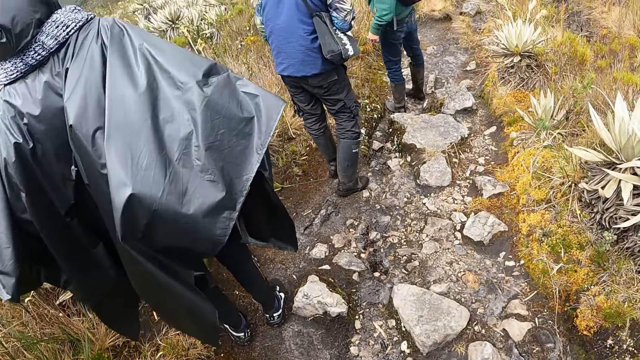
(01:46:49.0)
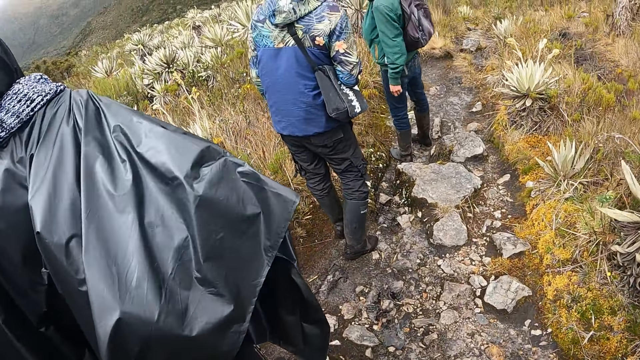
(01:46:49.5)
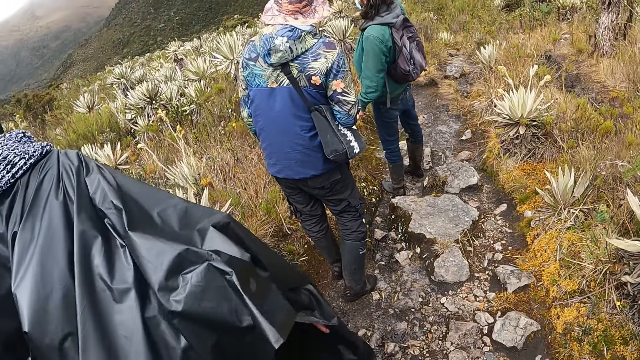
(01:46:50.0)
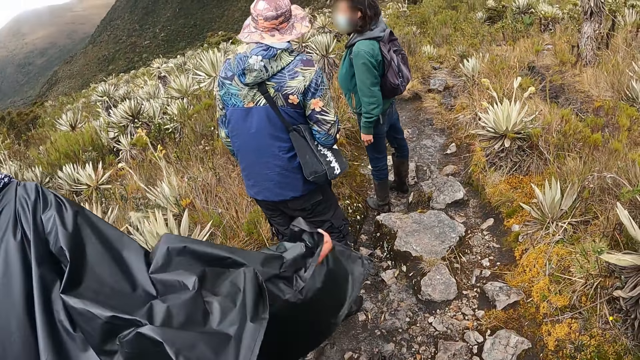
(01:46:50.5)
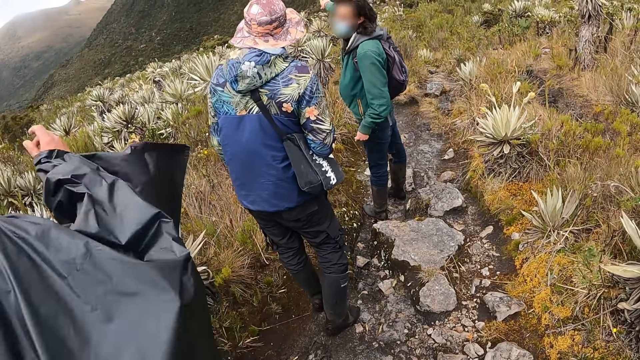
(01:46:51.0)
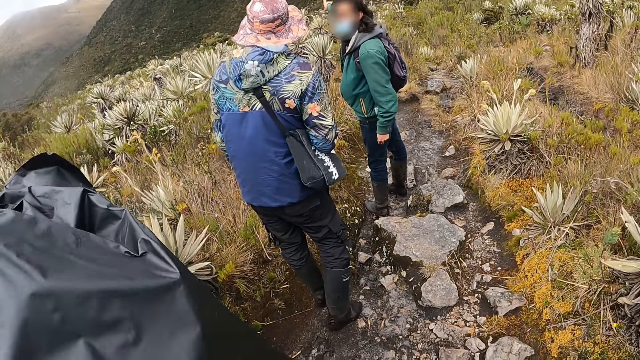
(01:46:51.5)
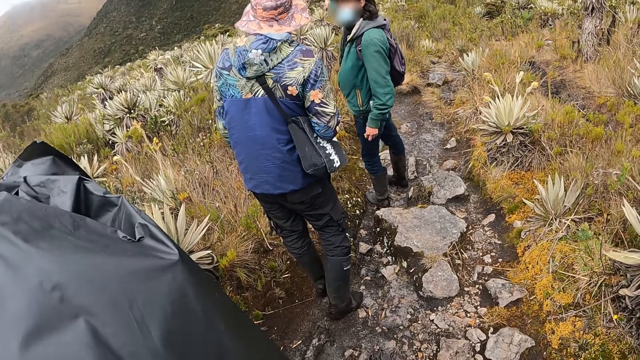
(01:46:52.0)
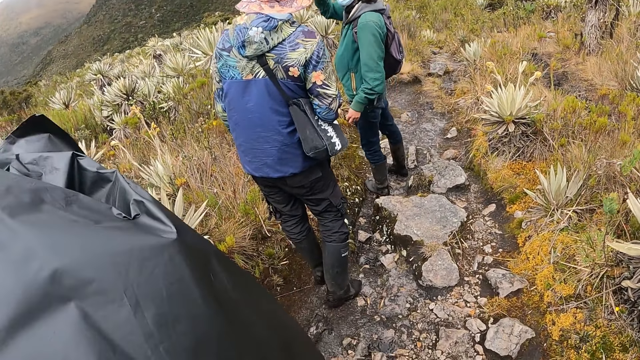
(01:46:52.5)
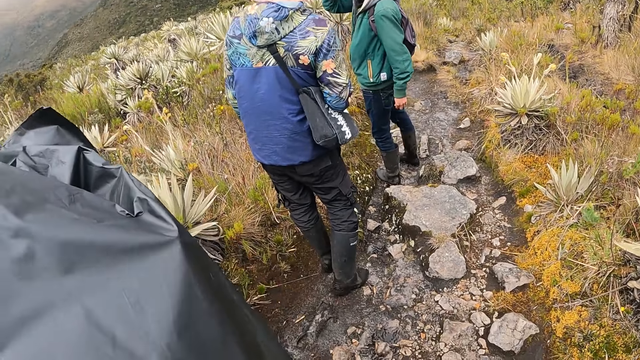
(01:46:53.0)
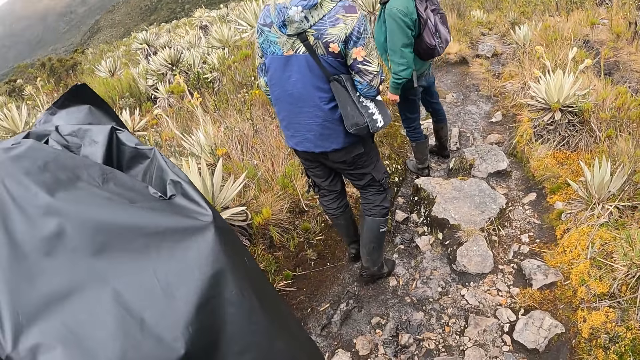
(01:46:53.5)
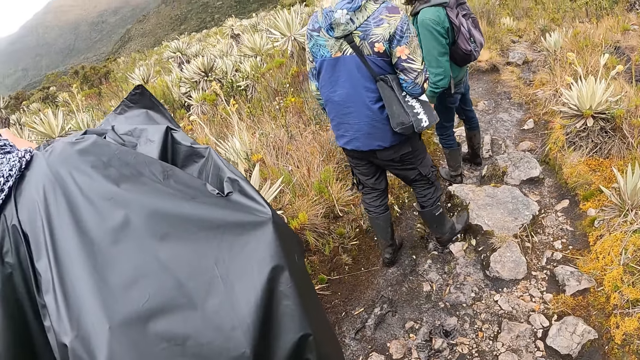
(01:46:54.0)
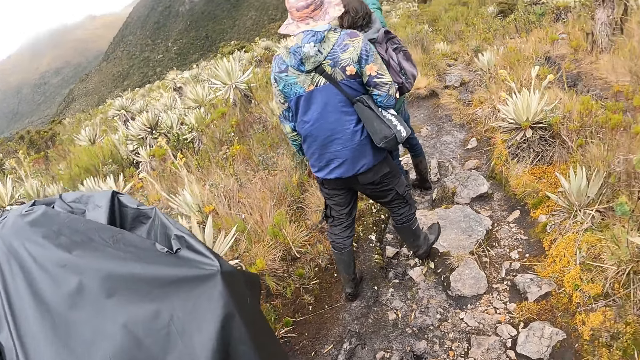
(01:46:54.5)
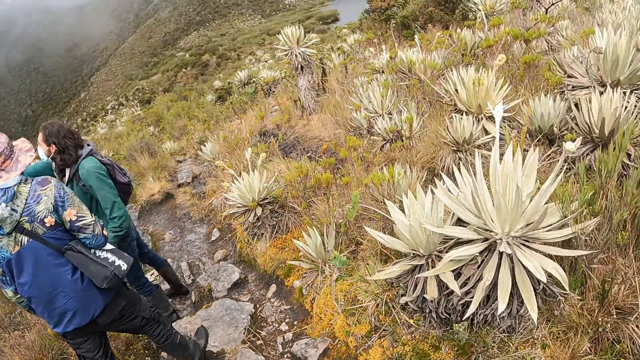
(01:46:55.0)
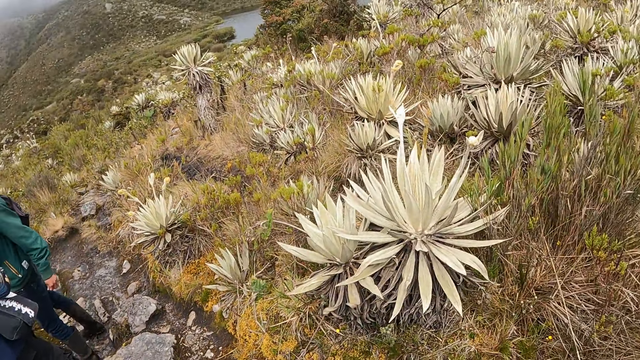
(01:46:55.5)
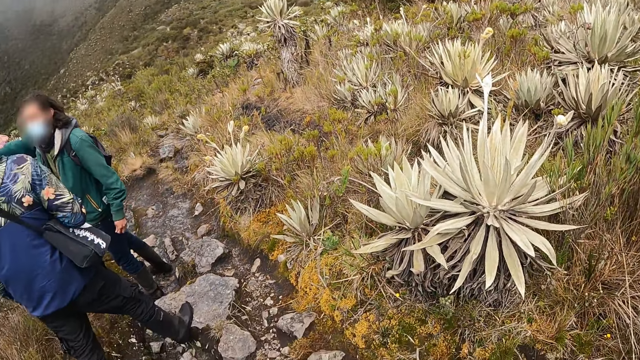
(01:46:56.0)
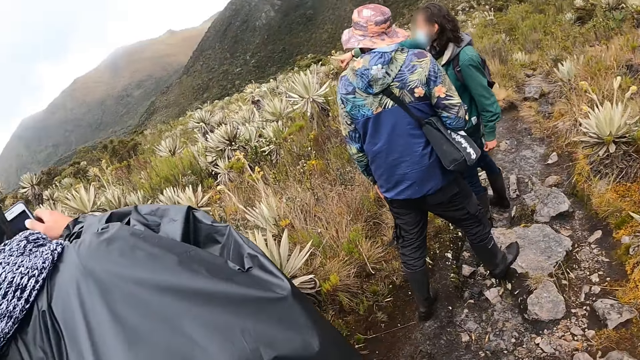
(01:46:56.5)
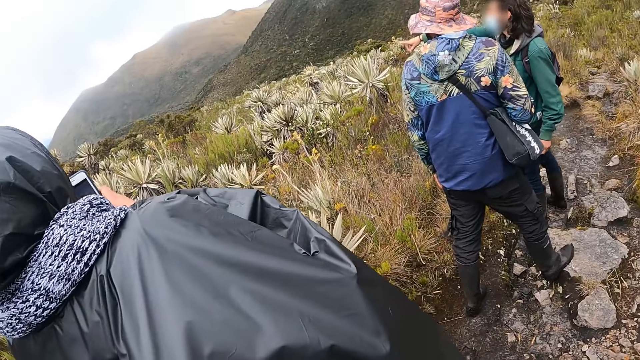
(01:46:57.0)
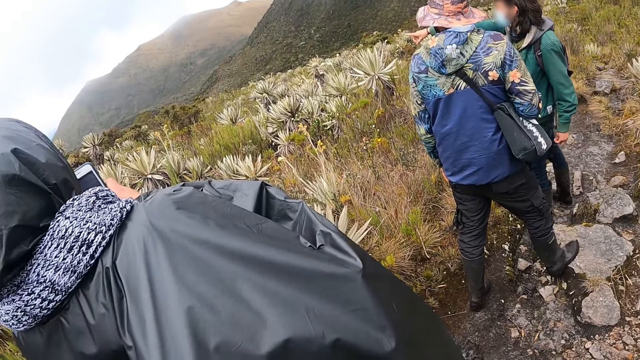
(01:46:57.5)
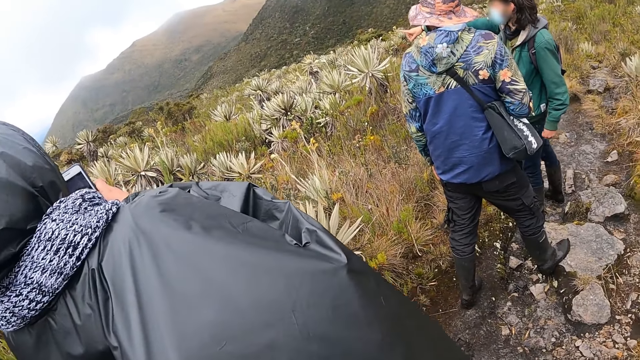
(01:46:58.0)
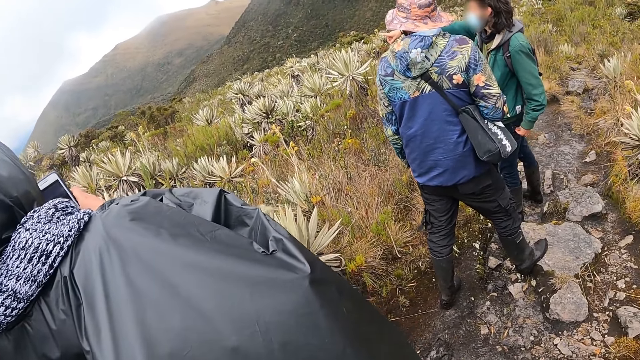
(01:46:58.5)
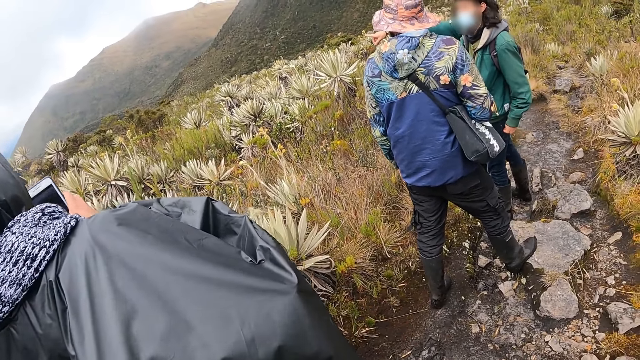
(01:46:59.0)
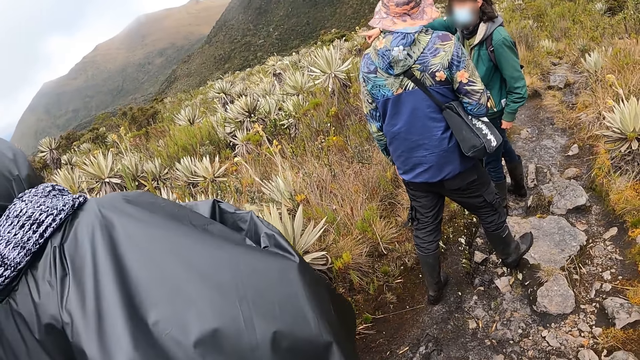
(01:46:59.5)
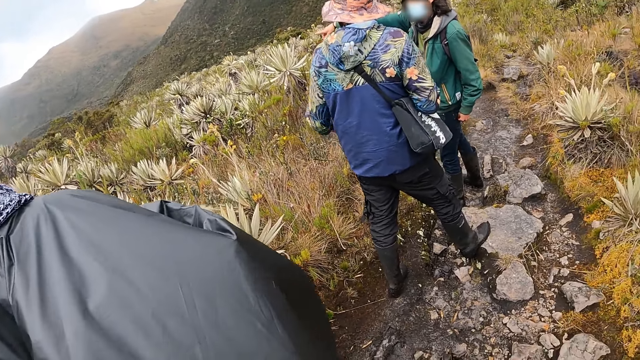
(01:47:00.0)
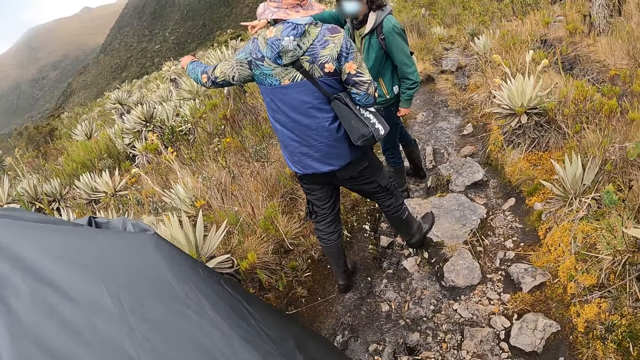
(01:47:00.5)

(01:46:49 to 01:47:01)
A man talks to people. Another man takes pictures of mountains with the phone in his hands. A third man interacts with another man.

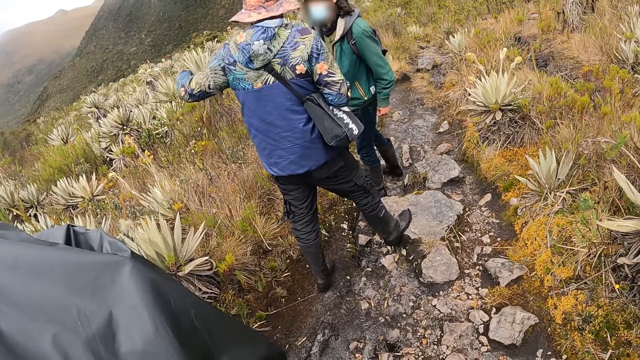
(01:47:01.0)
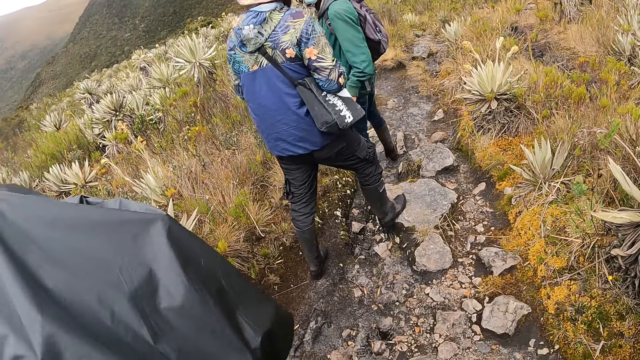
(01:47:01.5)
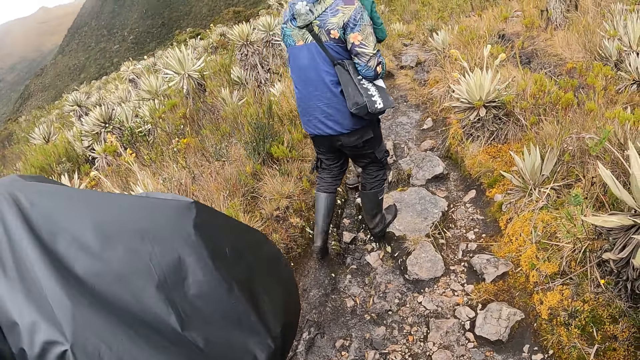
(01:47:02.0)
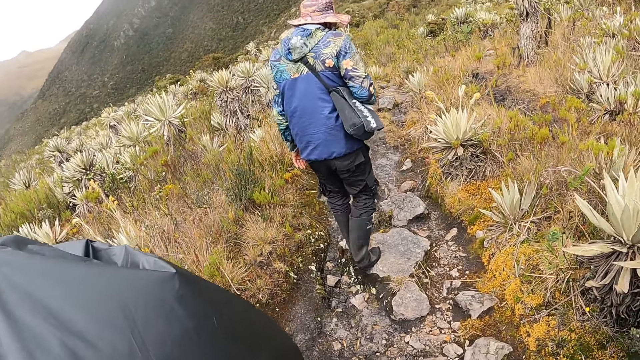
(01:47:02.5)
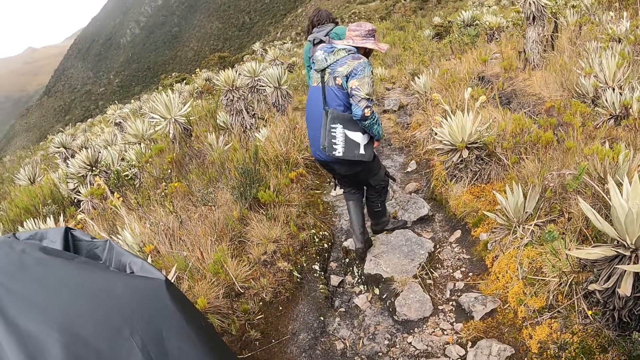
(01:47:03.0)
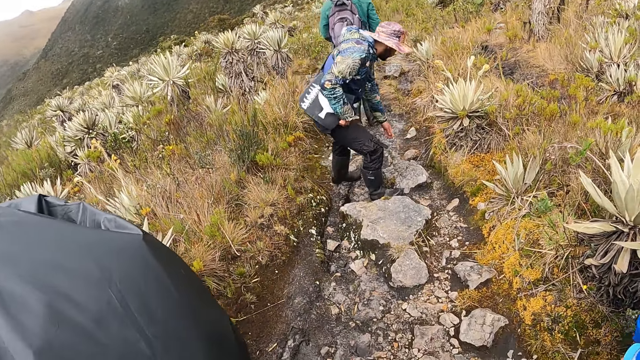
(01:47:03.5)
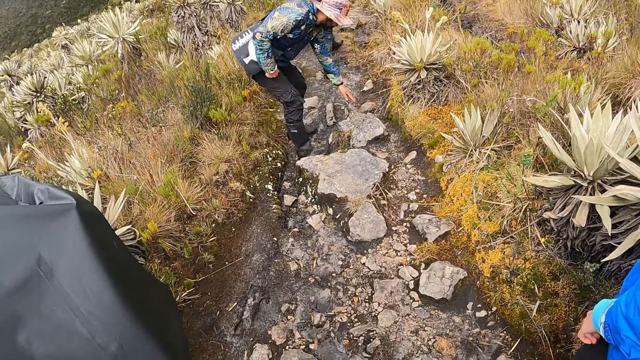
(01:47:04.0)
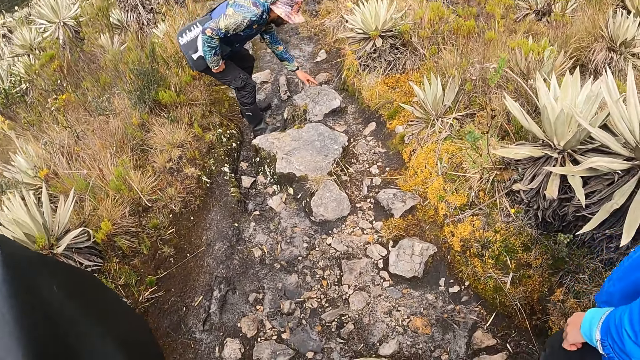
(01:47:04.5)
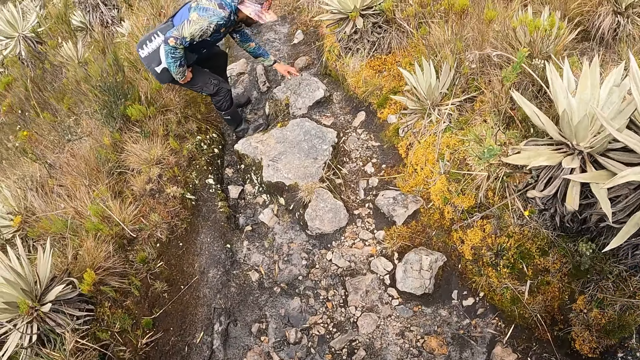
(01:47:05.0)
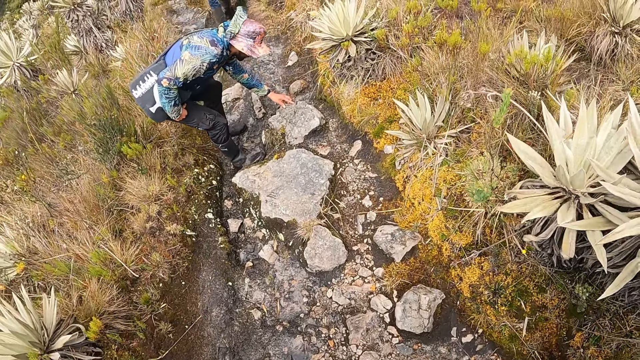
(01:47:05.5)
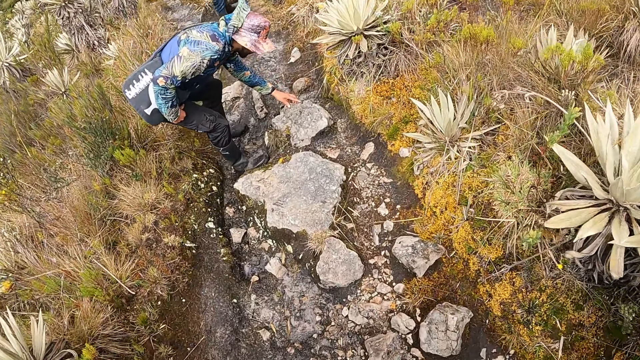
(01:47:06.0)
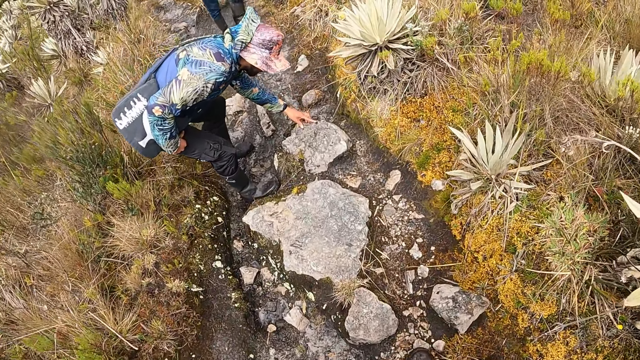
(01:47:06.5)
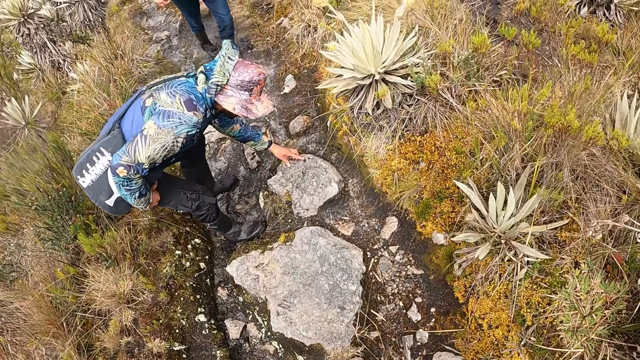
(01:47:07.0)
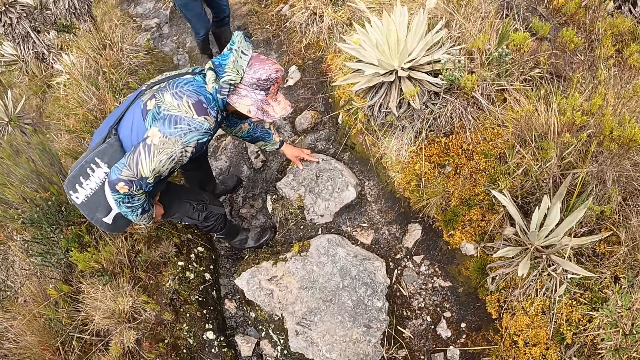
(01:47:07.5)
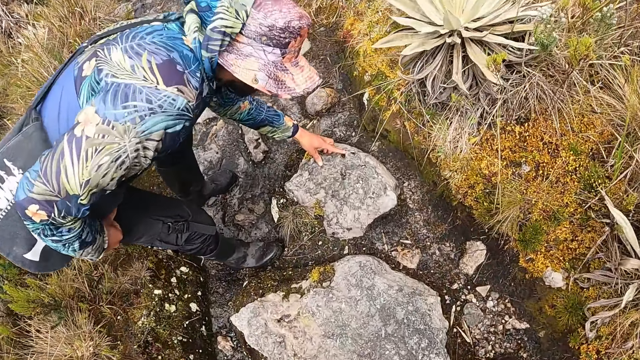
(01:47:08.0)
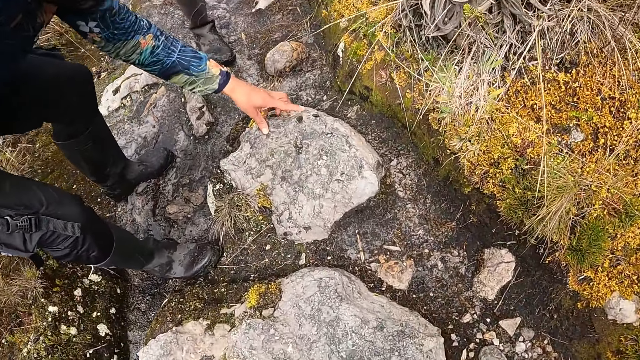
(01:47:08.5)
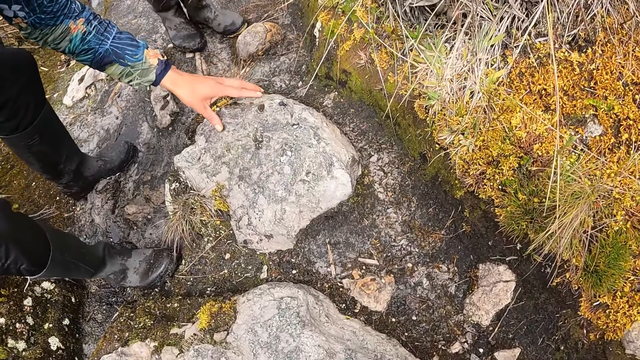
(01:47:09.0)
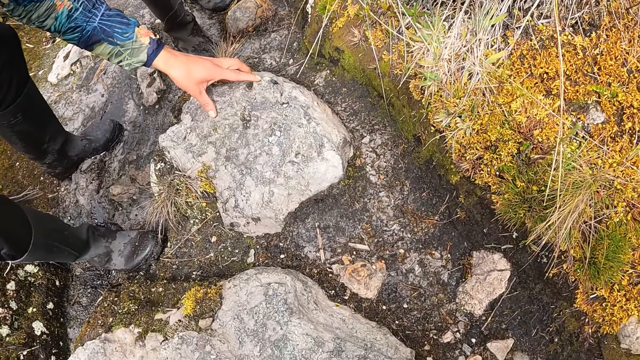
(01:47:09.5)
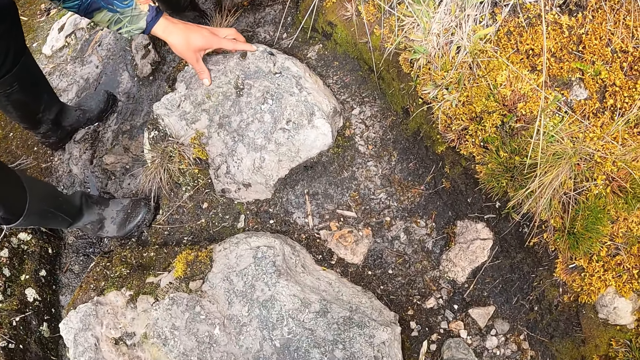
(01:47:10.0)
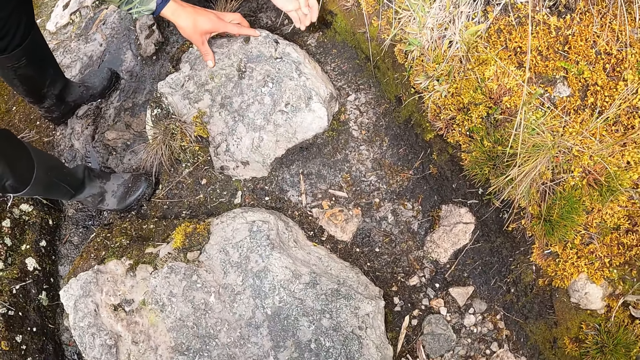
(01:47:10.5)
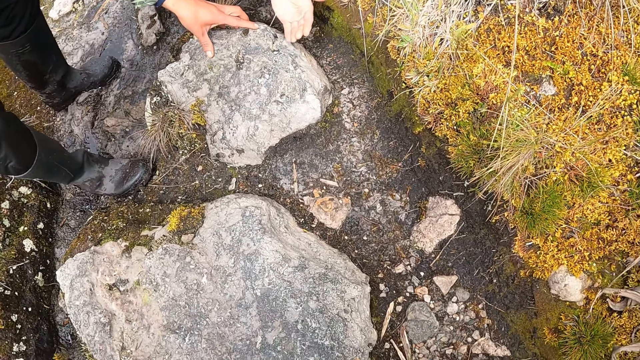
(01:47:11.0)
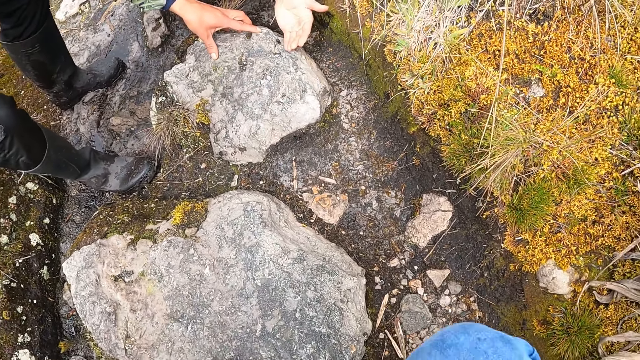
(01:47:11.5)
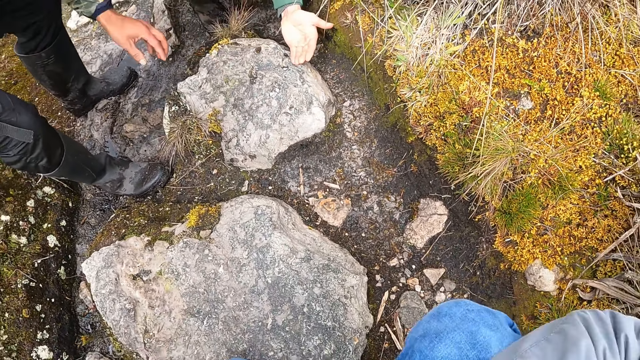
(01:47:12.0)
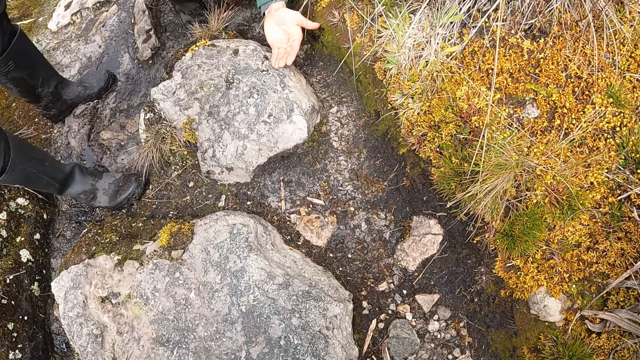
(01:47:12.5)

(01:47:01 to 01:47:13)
A man touches a stone on the ground with his left hand. Another man touches the stone on the ground with his left hand.
